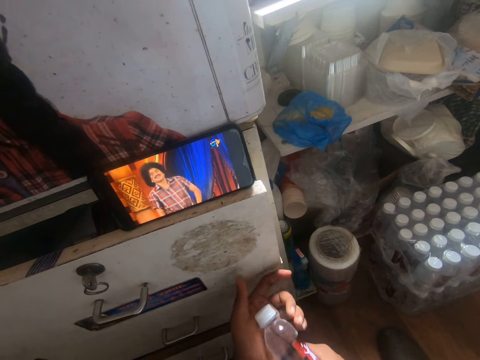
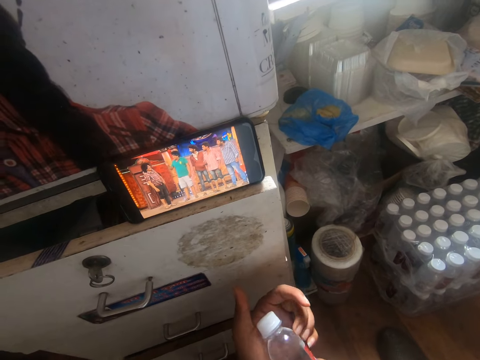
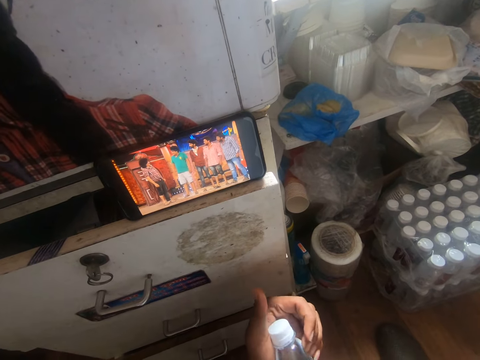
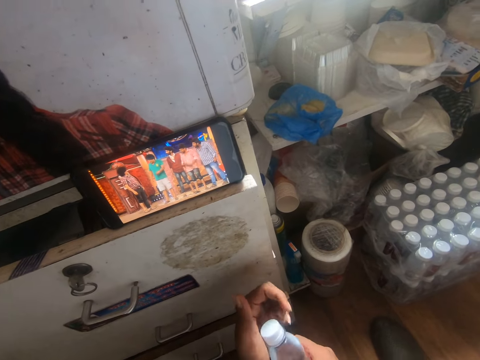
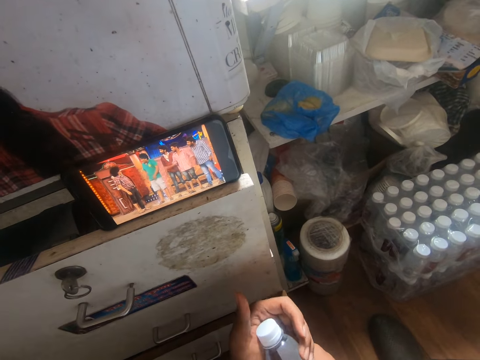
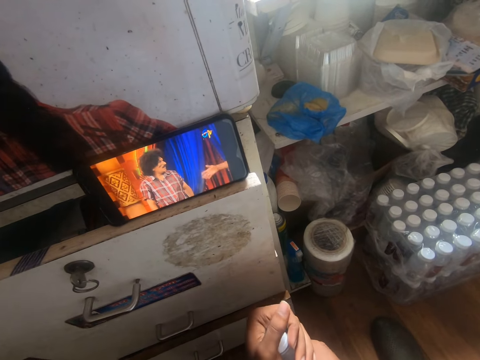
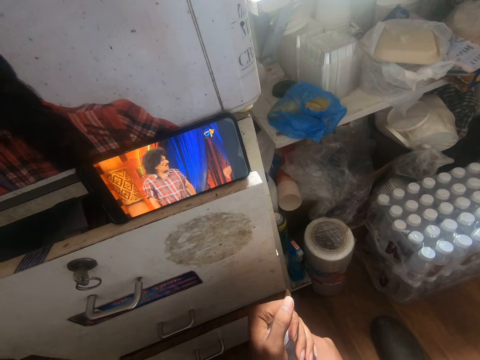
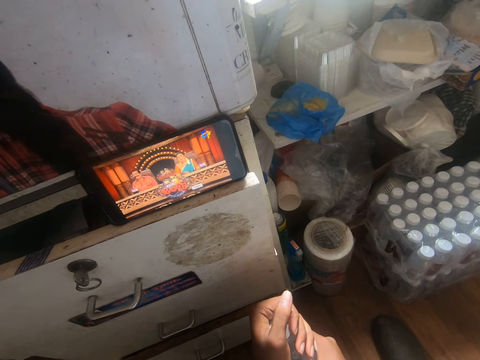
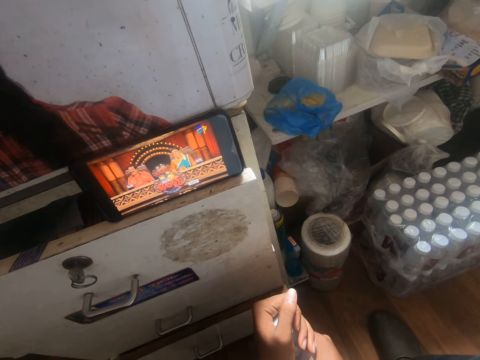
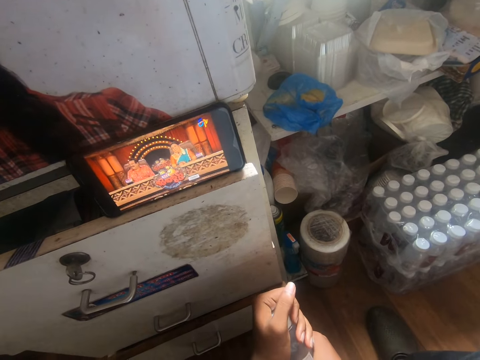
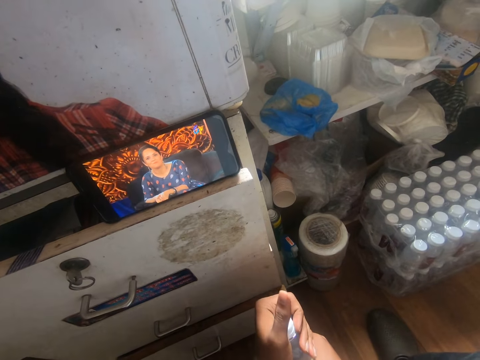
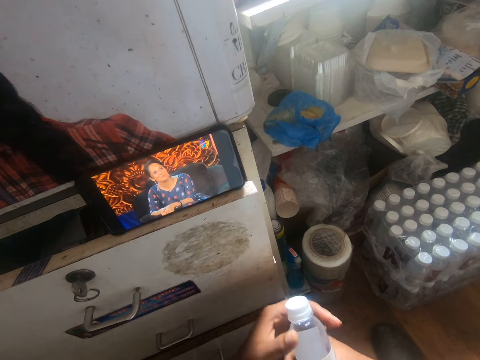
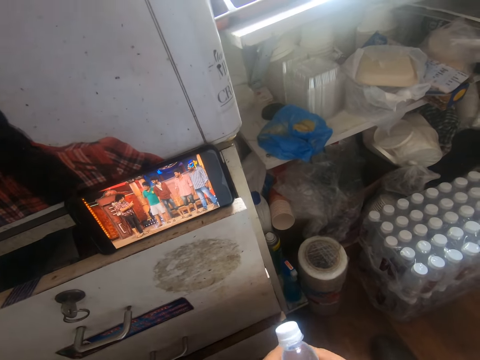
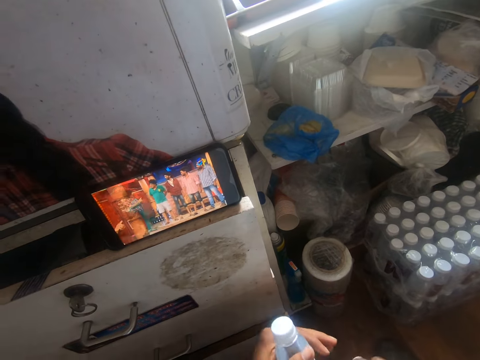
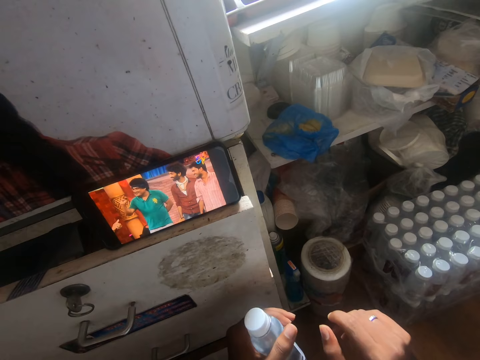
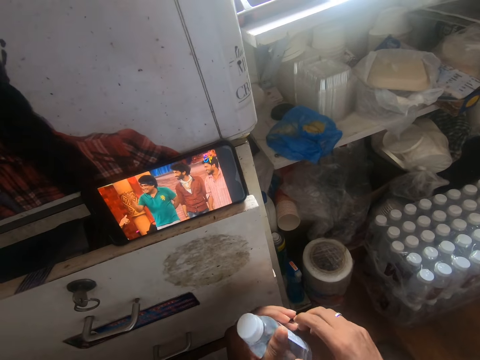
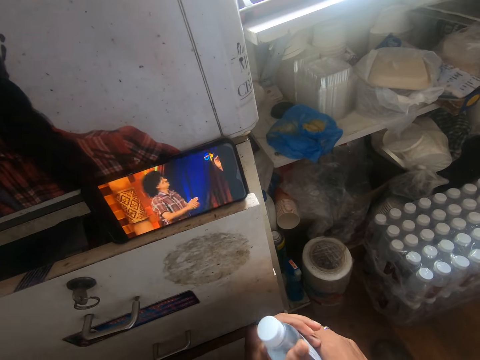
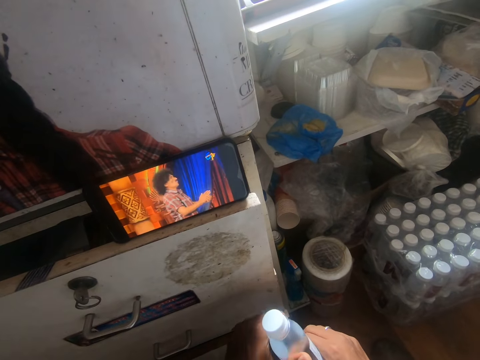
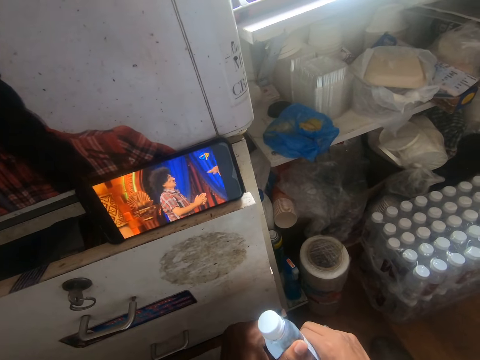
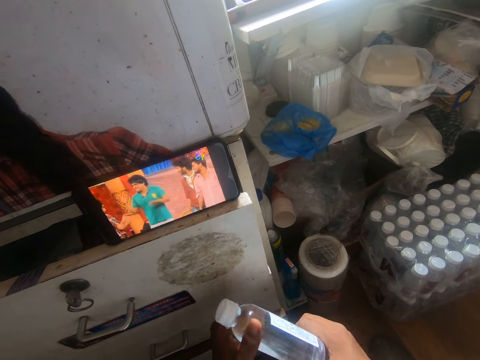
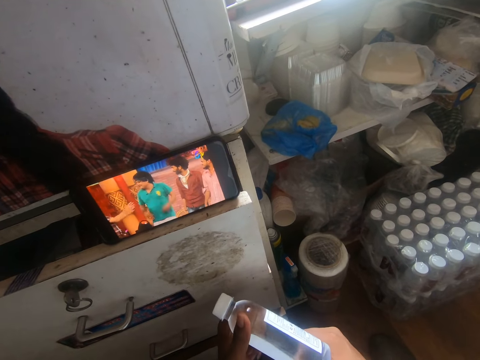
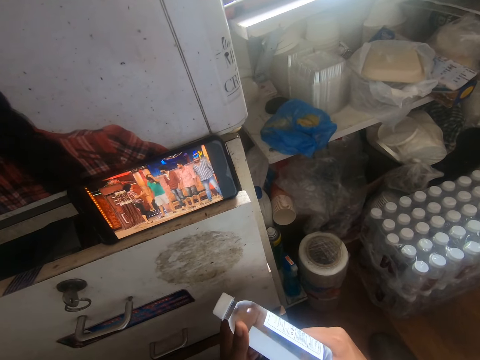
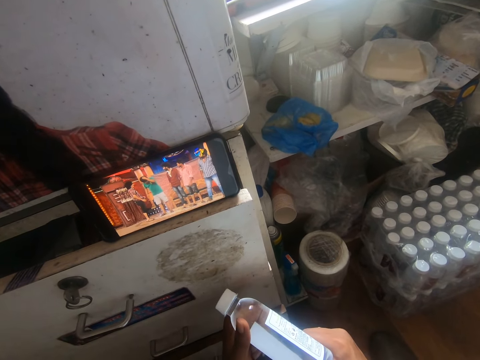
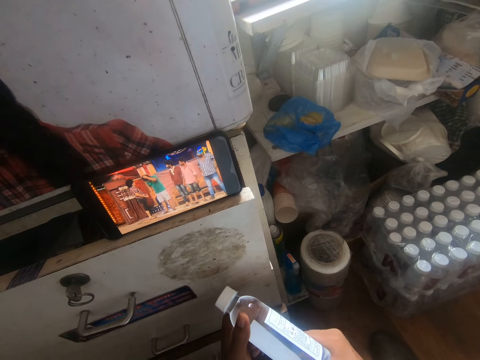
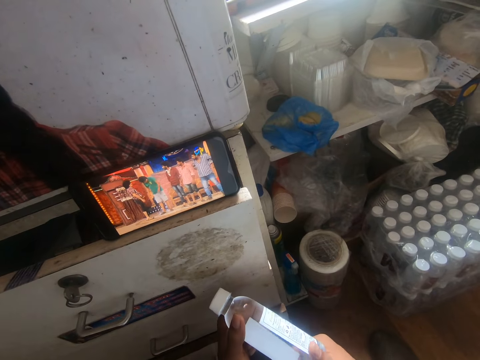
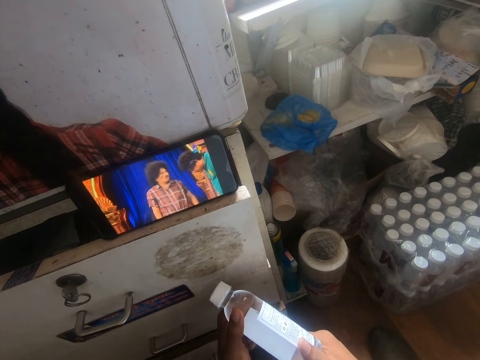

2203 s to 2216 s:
The camera wearer holds the bottle with both hands.

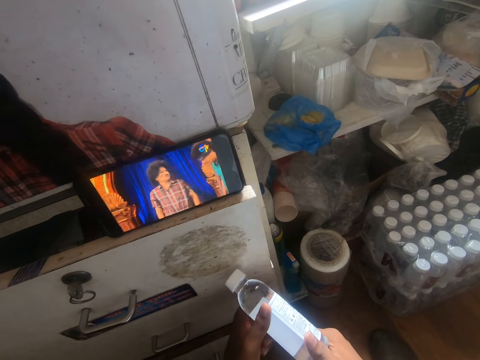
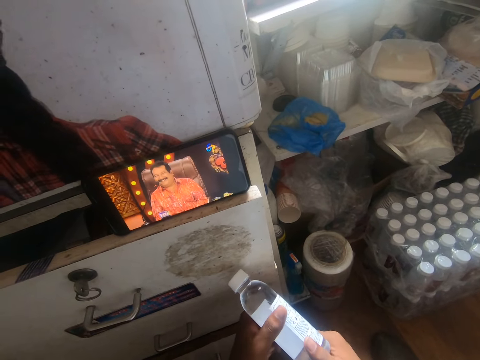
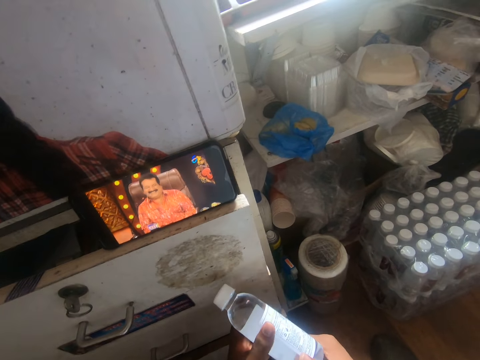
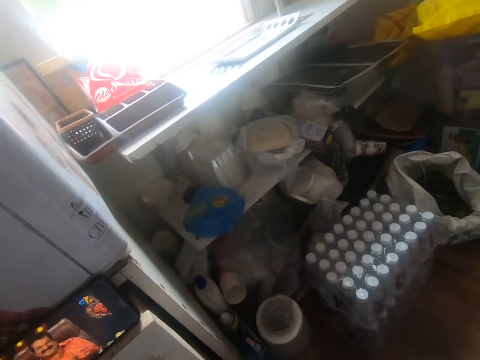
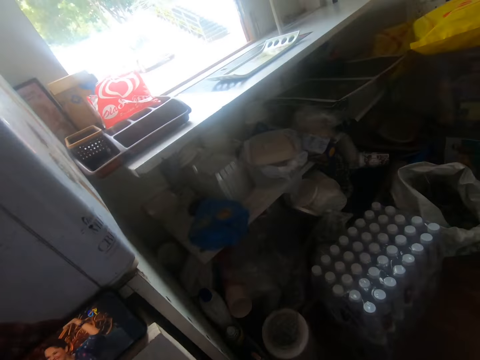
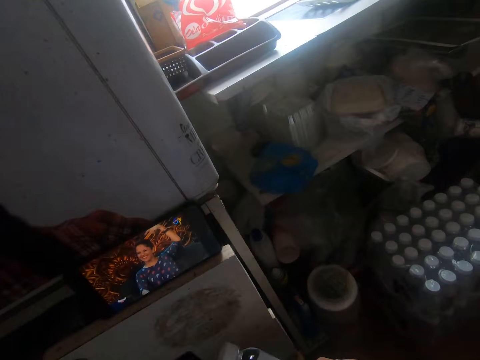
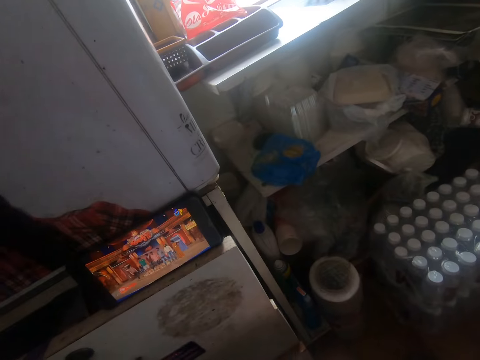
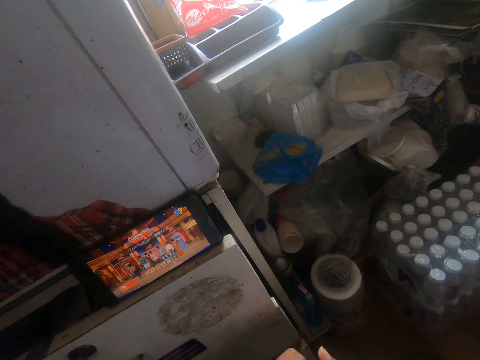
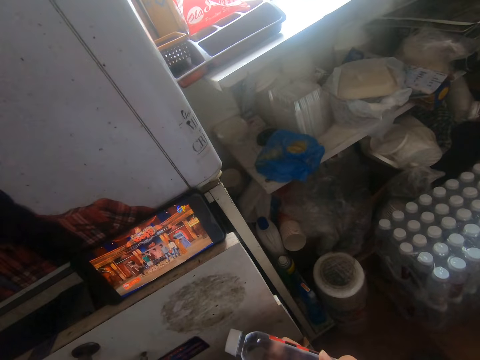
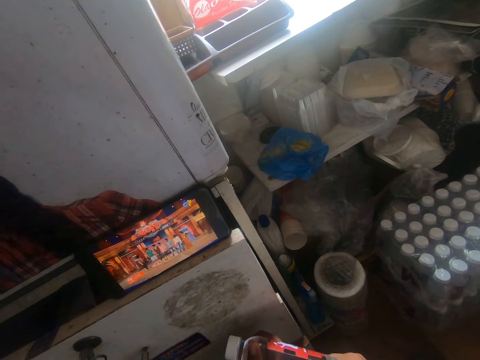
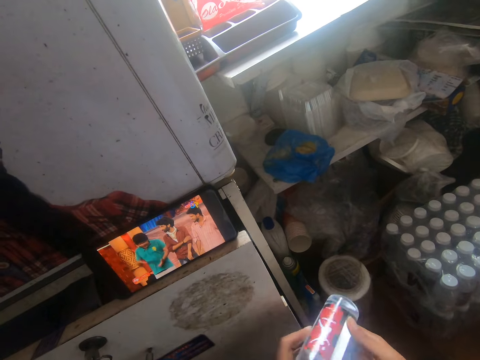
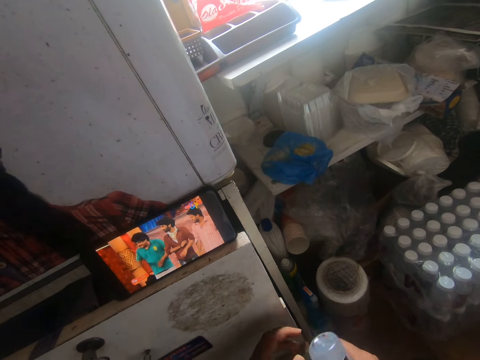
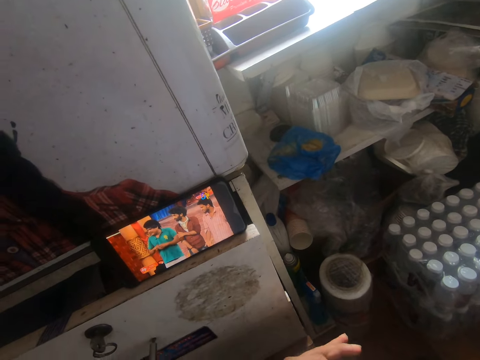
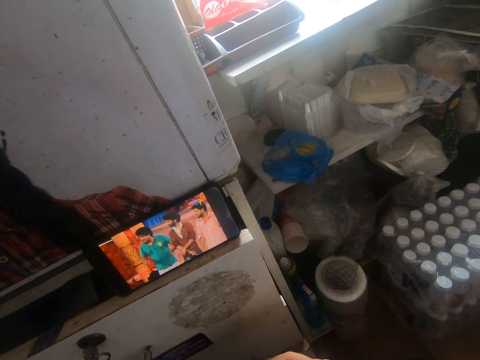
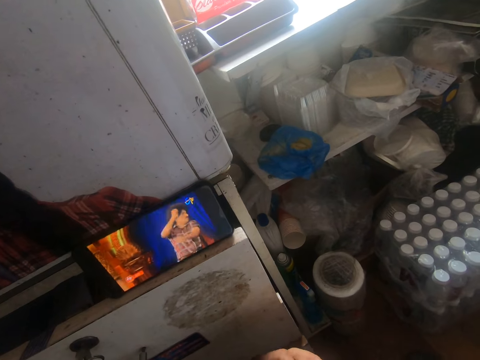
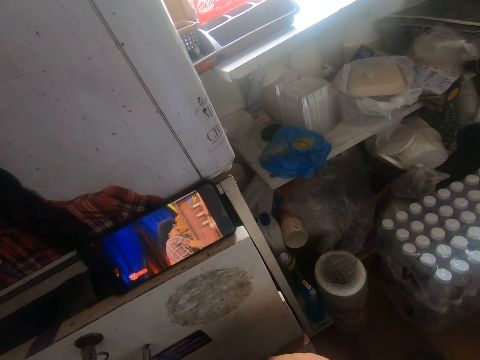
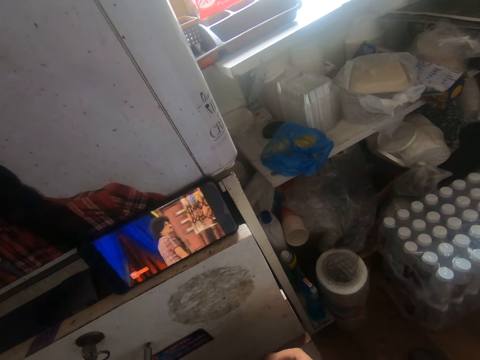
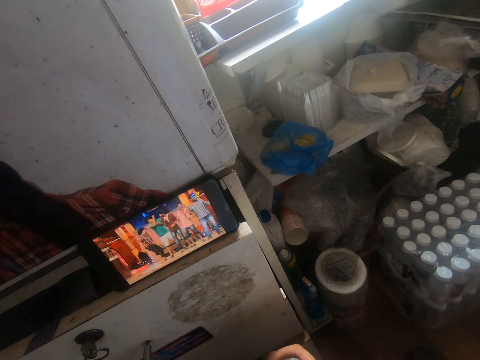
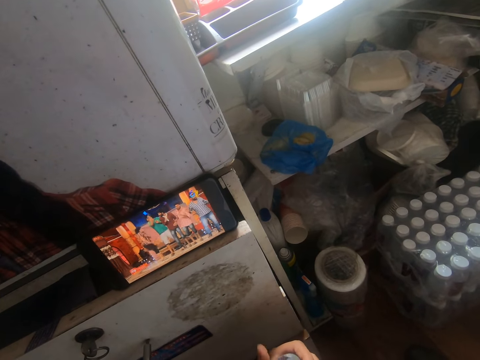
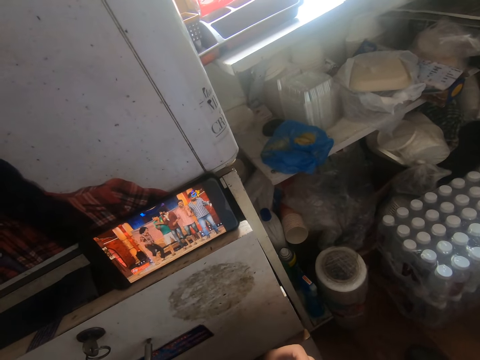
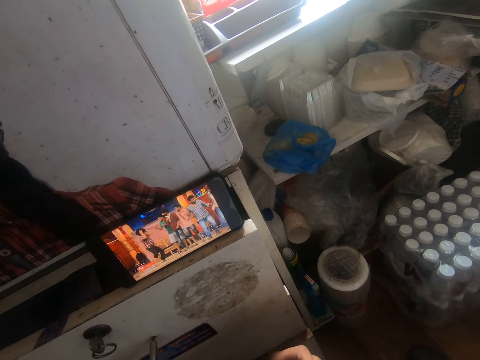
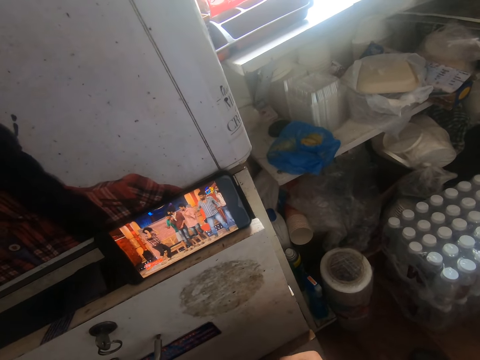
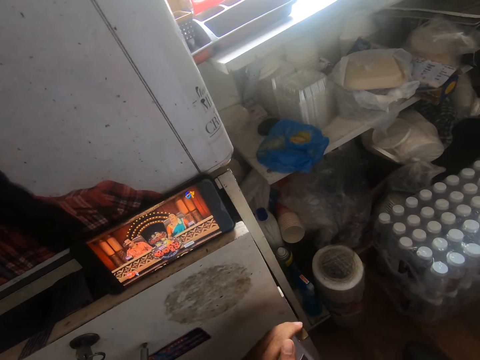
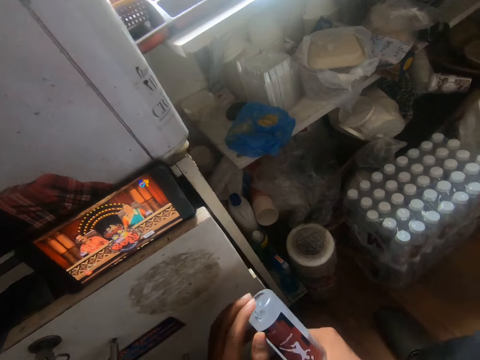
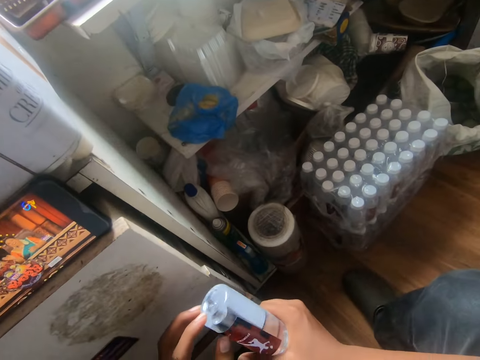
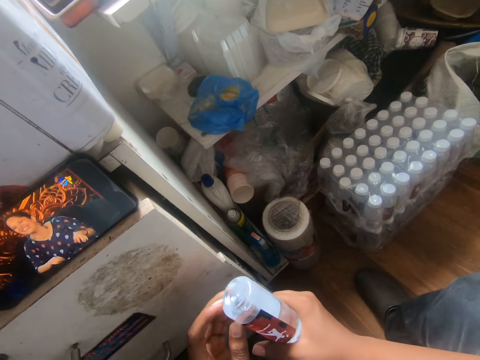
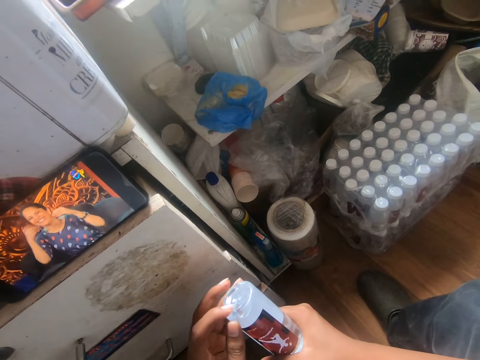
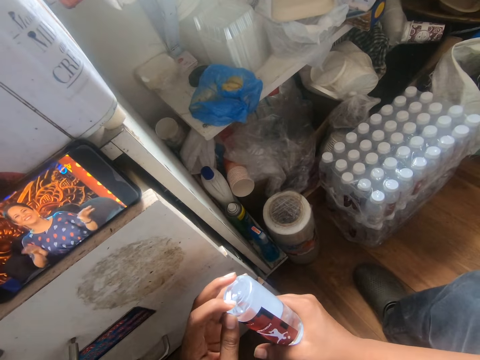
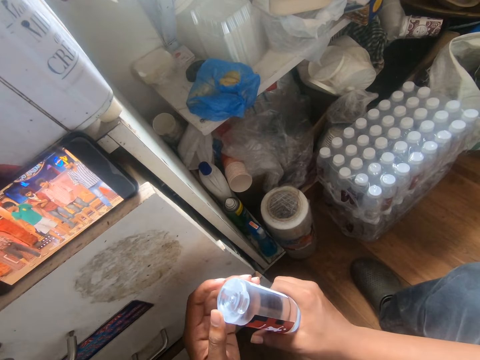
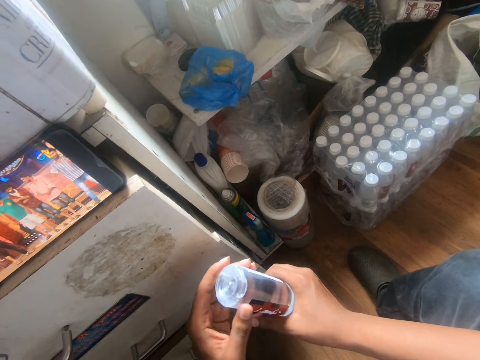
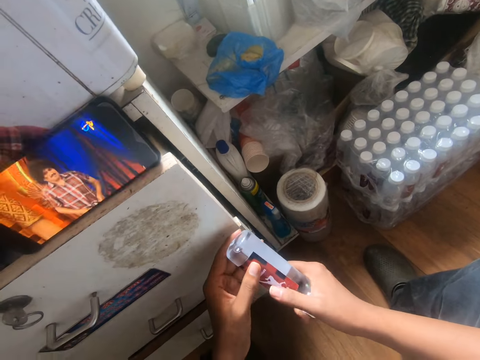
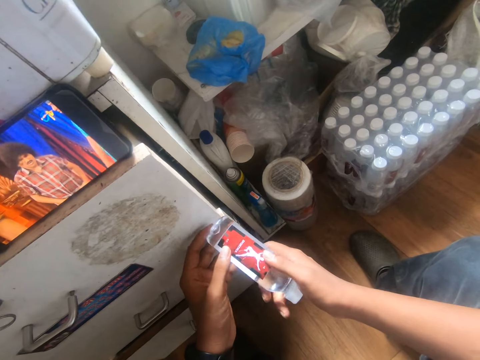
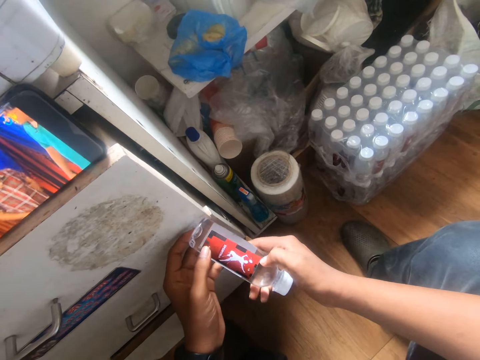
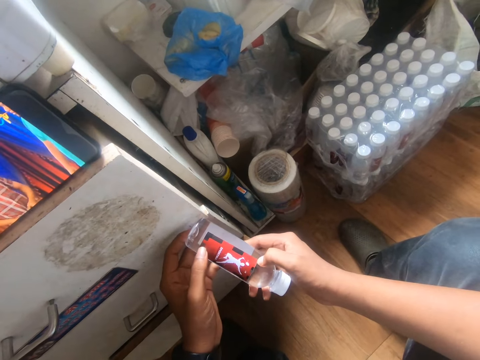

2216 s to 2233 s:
The camera wearer looks around. He removes his left hand from the bottle in both hands. He picks up the bottle. He watches a movie. He picks up the bottle.
